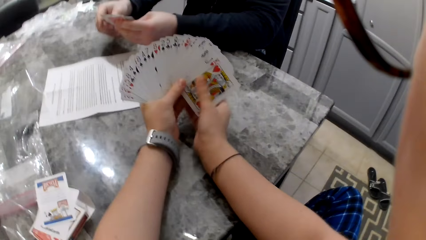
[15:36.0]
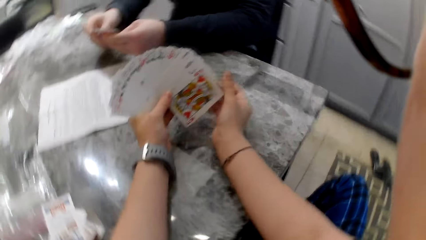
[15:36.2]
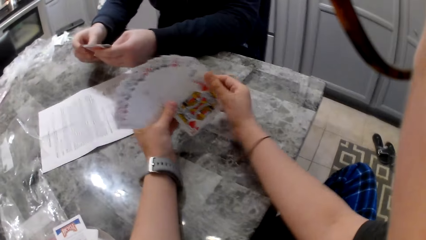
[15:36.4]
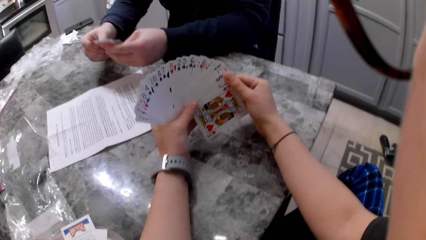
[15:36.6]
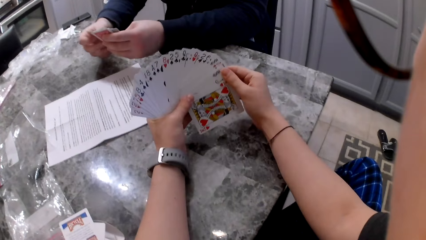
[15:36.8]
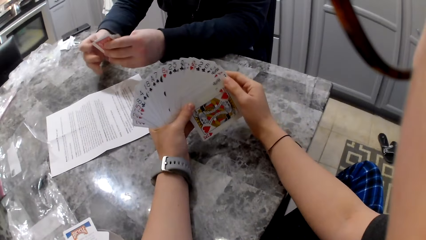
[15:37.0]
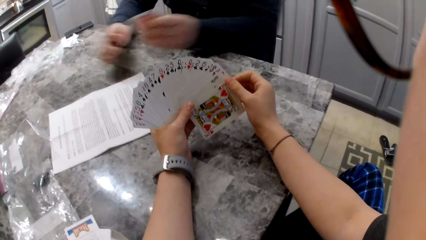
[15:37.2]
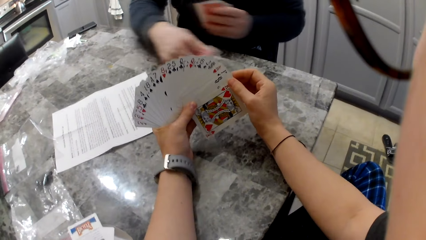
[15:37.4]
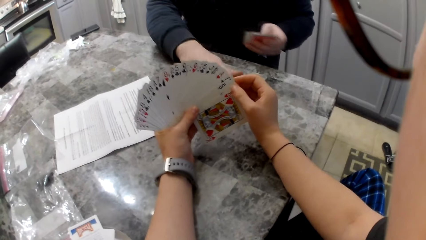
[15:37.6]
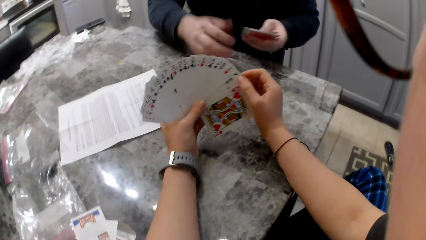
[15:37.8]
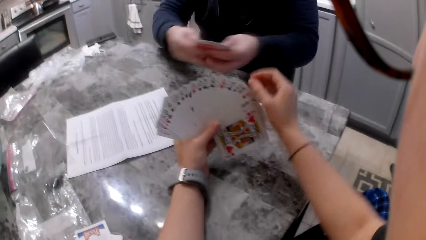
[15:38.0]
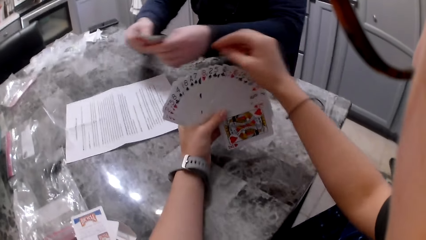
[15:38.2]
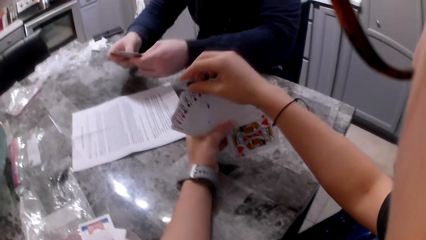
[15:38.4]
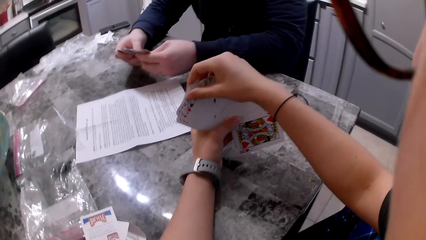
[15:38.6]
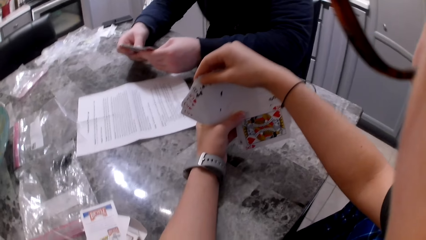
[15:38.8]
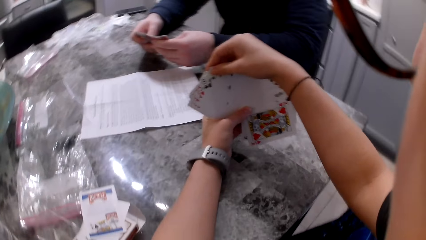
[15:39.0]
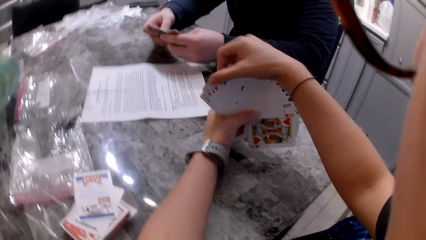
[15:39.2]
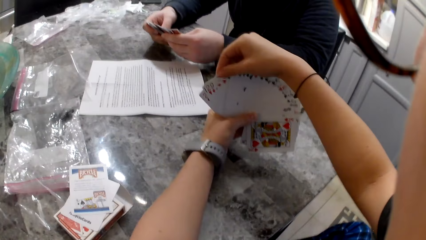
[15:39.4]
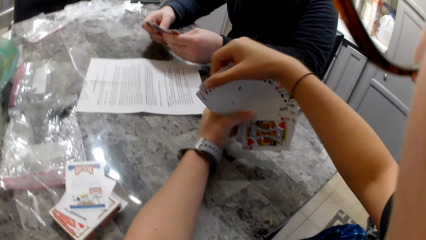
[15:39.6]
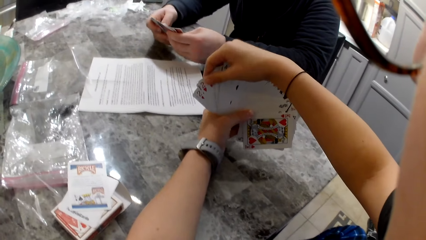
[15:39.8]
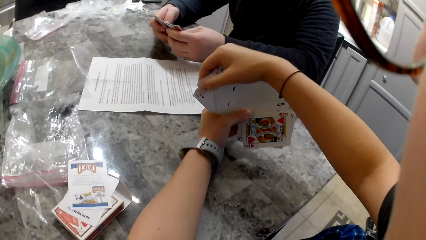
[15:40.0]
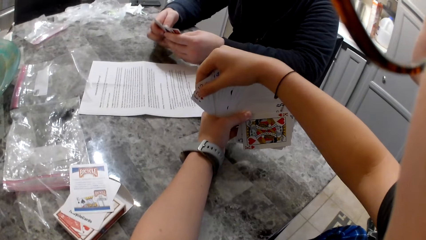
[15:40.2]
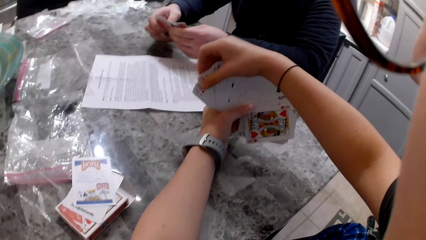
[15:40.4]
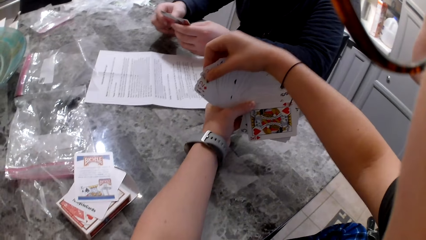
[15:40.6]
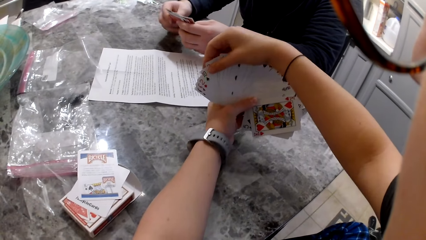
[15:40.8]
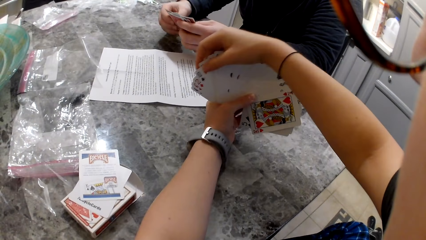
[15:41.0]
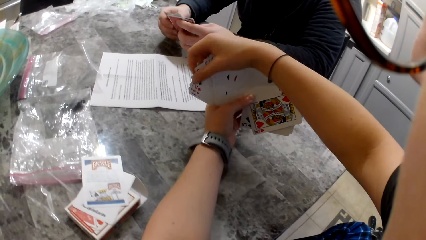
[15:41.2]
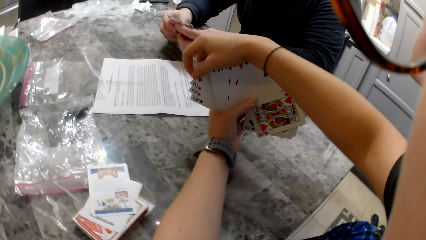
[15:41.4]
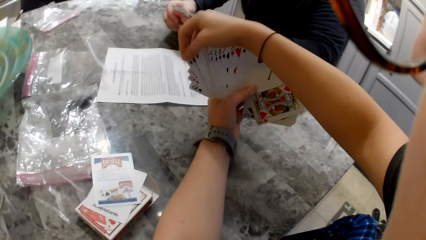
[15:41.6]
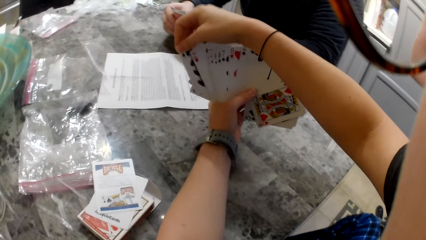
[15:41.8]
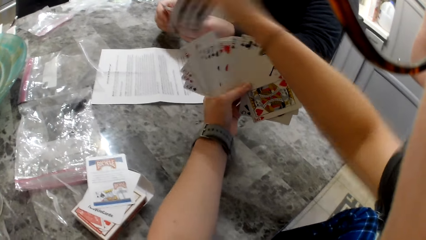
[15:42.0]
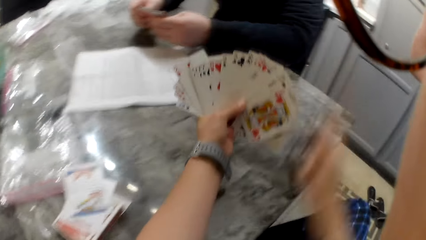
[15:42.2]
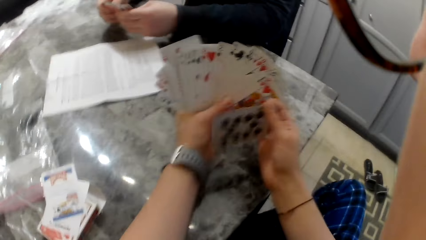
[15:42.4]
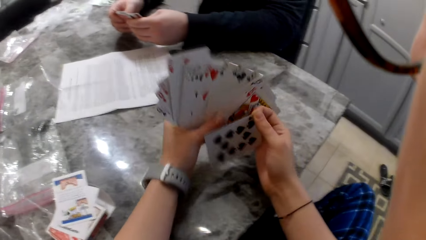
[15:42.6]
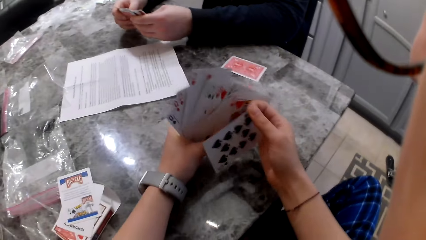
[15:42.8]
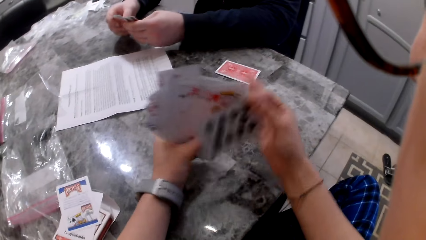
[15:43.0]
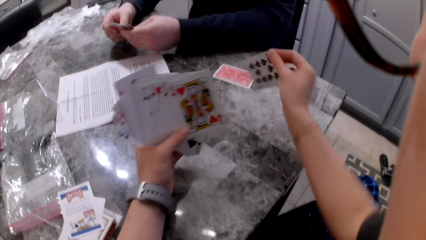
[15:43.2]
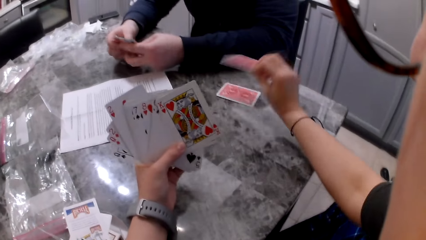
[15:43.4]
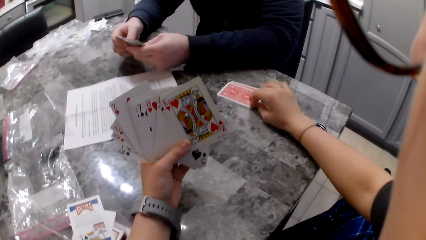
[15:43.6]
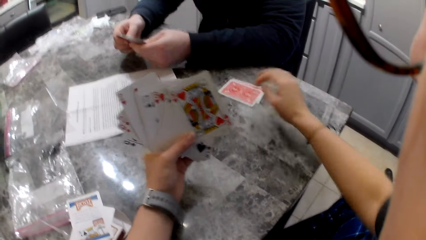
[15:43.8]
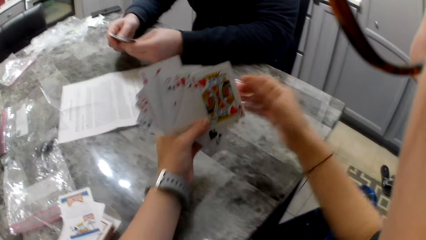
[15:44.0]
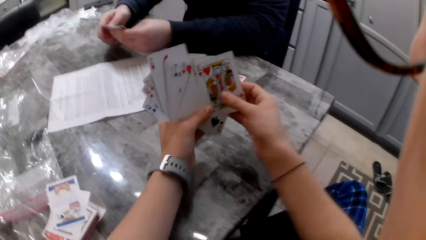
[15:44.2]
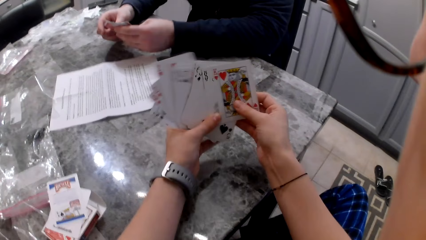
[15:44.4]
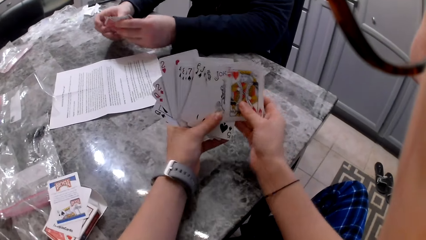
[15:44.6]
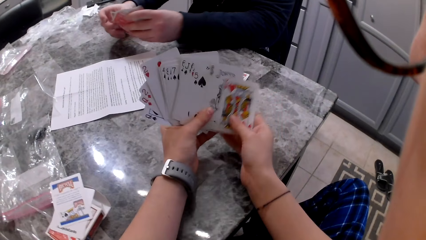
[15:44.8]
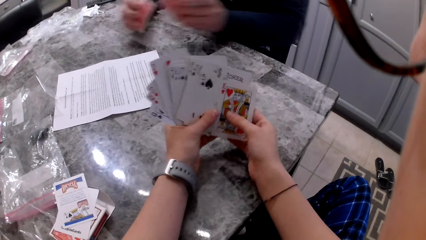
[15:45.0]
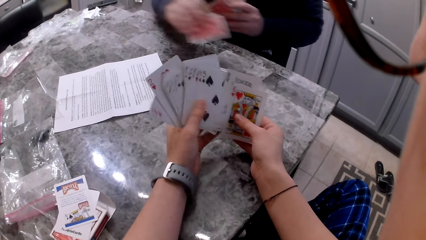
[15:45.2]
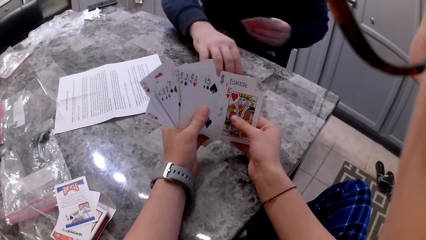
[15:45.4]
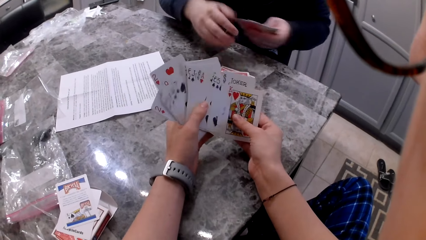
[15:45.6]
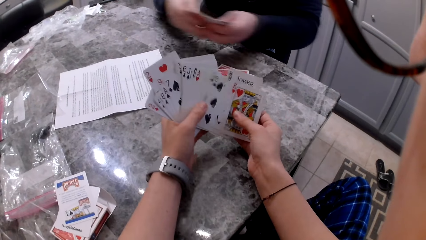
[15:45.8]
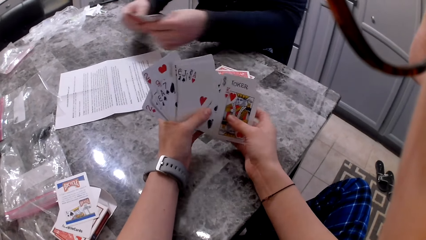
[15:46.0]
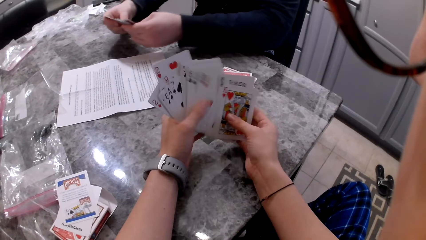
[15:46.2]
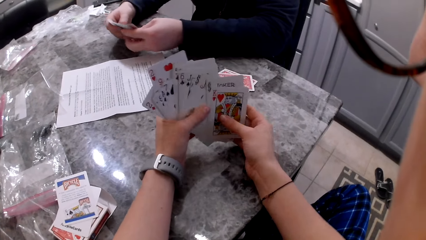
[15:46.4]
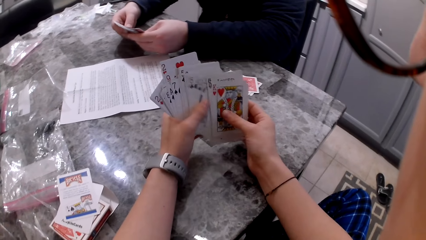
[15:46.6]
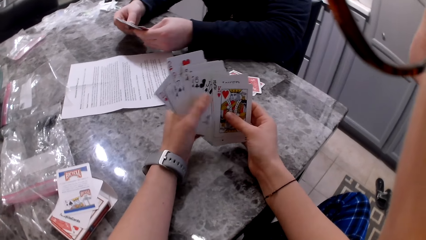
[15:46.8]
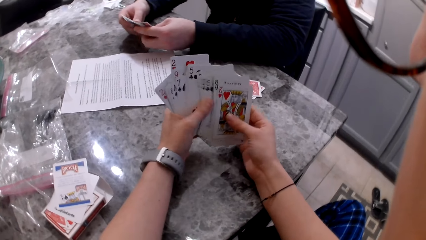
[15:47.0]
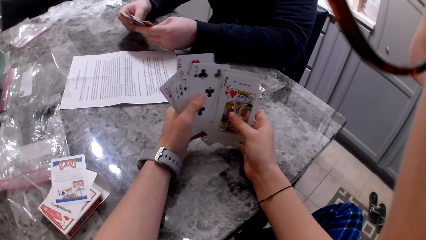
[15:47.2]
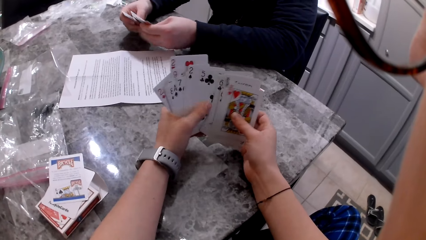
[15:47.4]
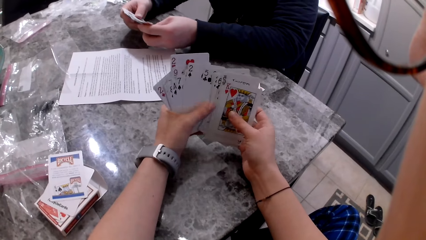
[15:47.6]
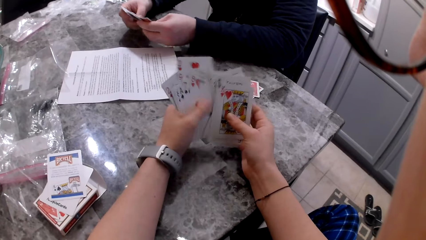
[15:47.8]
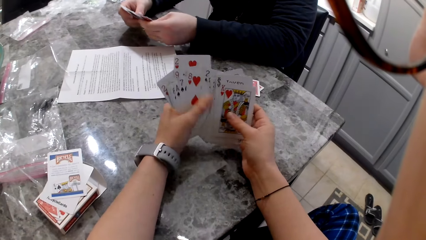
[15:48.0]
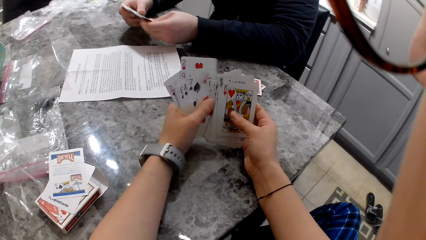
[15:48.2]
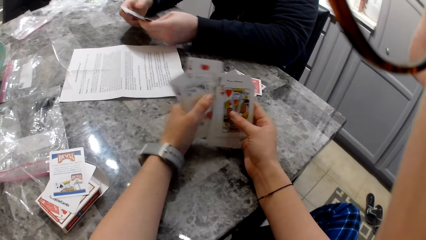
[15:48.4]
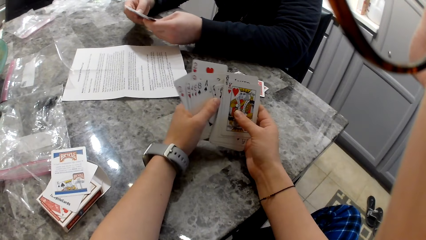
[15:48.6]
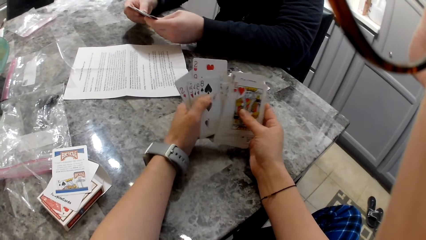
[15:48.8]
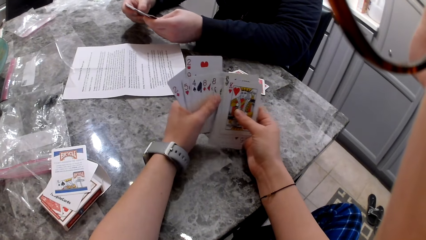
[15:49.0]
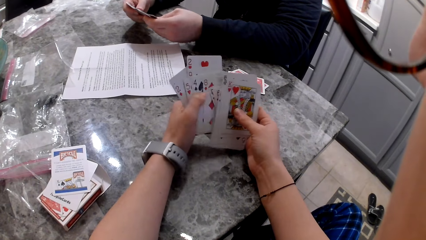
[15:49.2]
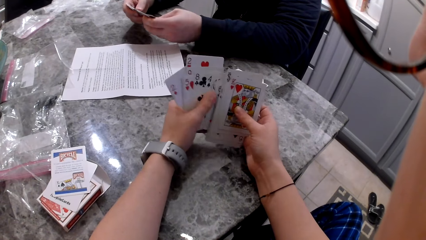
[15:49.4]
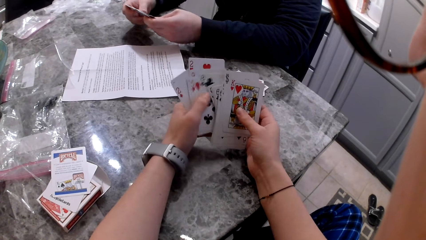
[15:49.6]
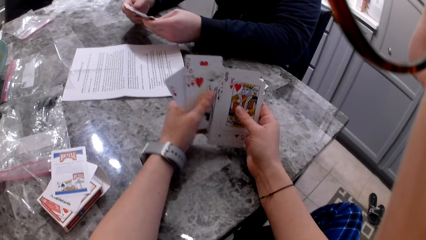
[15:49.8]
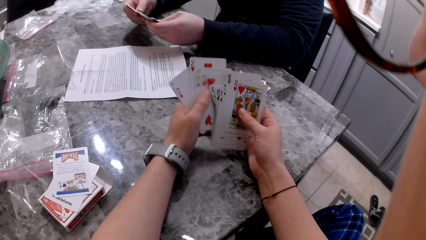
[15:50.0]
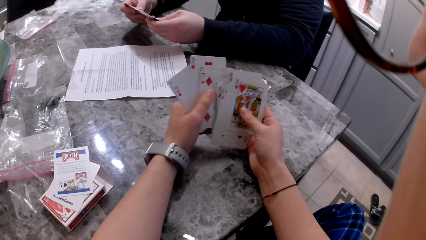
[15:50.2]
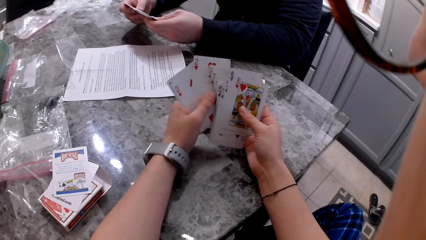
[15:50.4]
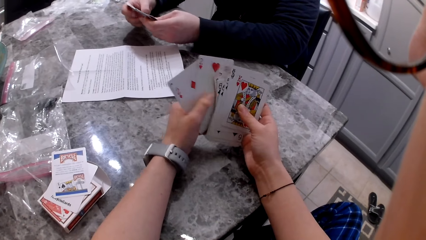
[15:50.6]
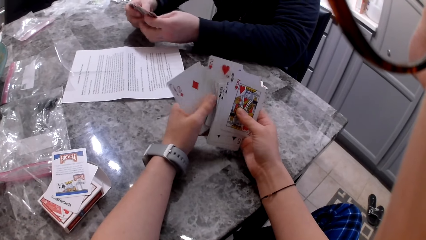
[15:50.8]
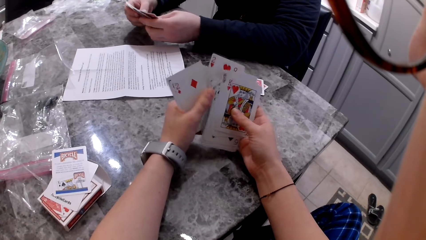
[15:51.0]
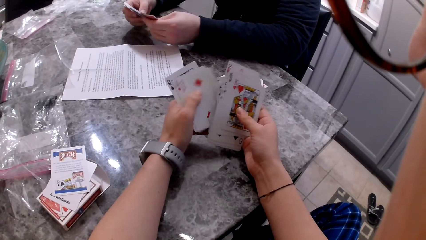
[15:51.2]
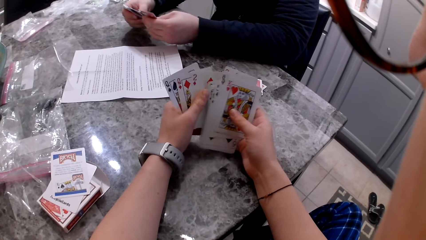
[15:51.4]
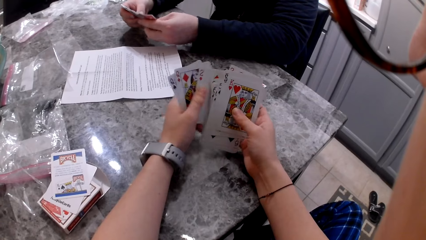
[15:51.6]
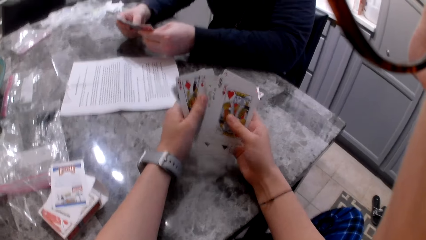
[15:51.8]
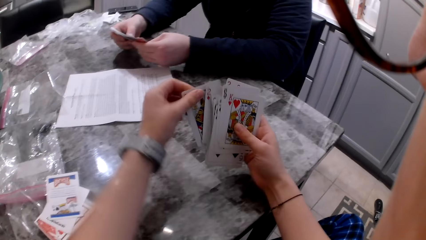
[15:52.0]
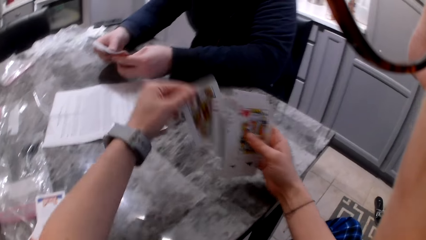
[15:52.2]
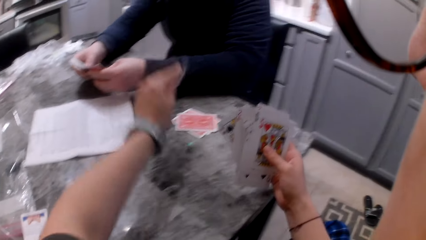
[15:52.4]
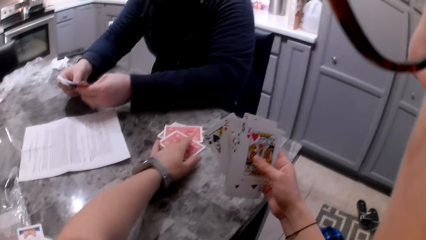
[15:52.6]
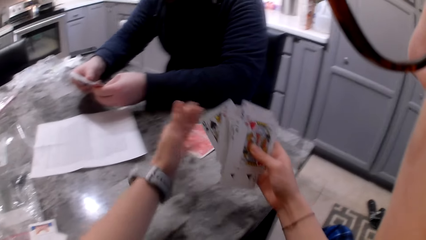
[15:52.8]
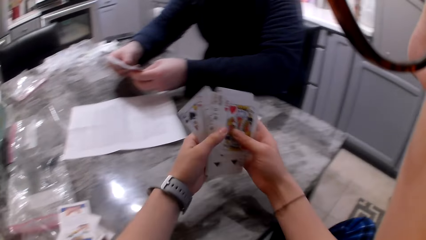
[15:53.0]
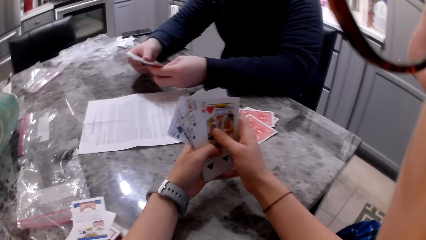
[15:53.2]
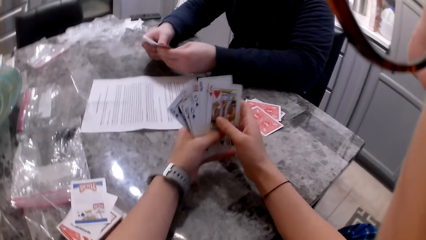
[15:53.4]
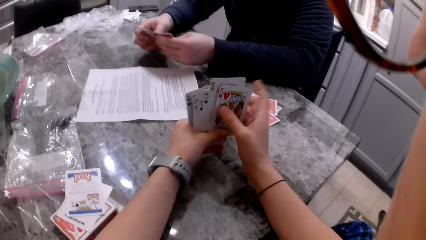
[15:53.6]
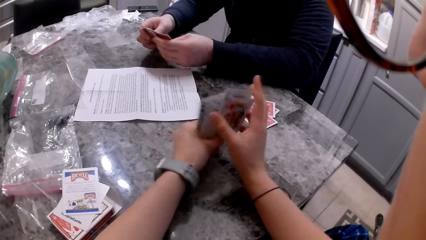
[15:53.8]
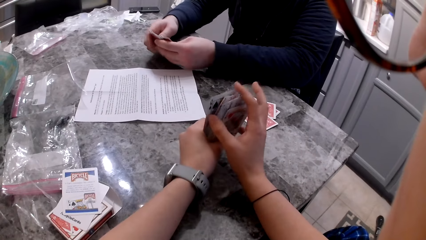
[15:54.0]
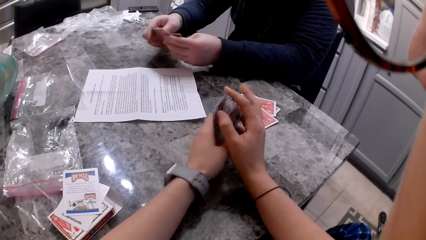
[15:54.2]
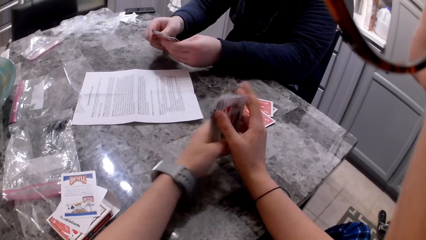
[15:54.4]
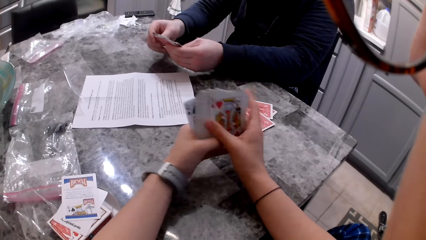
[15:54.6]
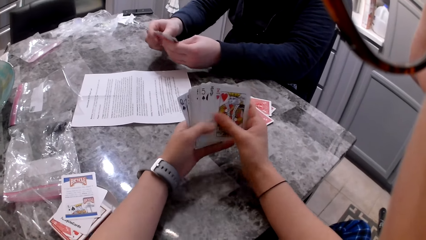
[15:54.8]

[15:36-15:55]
The man picks a card with his right hand, drops the card on the counter and shuffles cards in his hands. The camera wearer shuffles cards in her hands. She picks a card from the cards in her hand with her right hand and drops the card on the counter. The man shuffles cards in his hands and picks a card with his right hand. The camera wearer shuffles cards in her hands. The man drops the card on the counter and shuffles cards in his hands. The camera wearer shuffles cards in her hands. She picks a card with her right hand, drops the card on the counter, aligns cards in her hands and shuffles her cards. The man shuffles cards in his hands.
